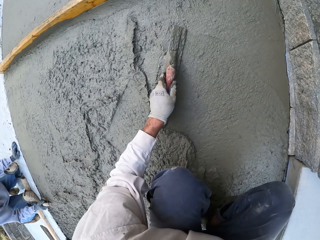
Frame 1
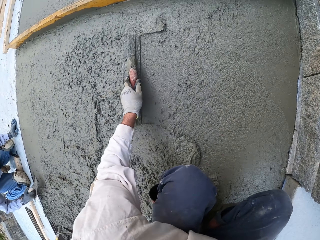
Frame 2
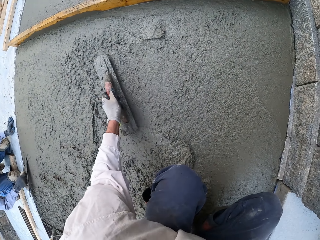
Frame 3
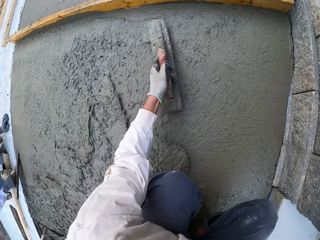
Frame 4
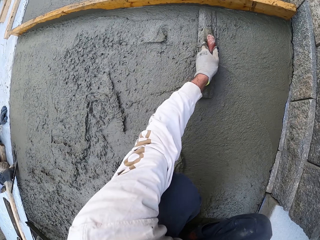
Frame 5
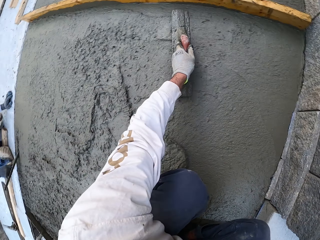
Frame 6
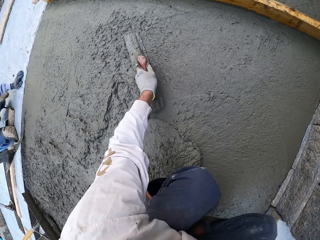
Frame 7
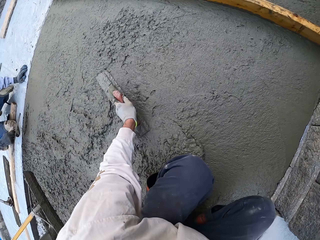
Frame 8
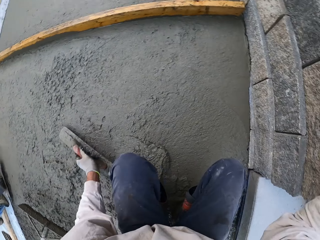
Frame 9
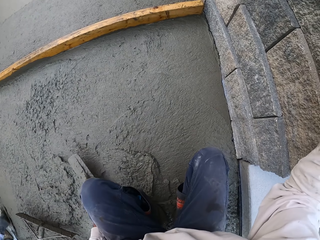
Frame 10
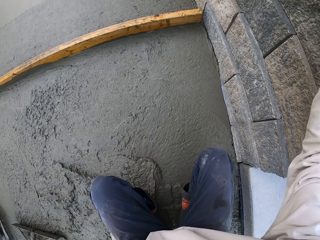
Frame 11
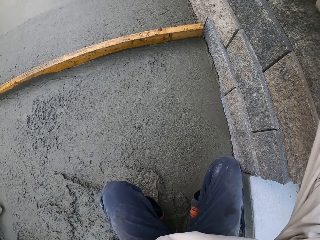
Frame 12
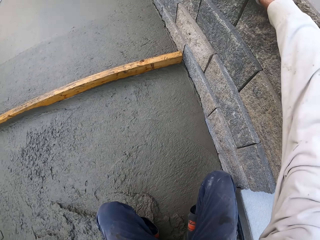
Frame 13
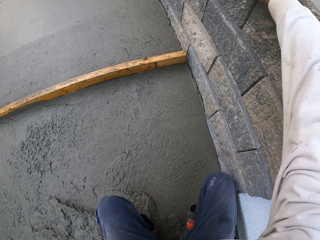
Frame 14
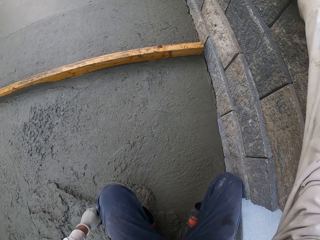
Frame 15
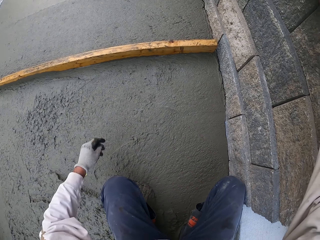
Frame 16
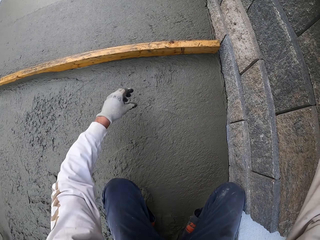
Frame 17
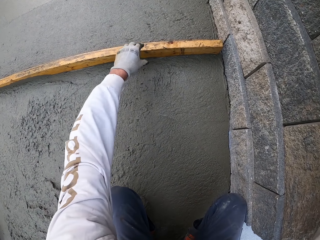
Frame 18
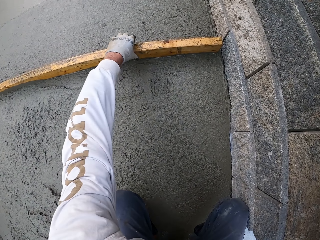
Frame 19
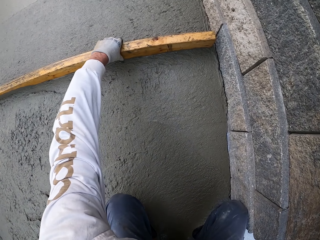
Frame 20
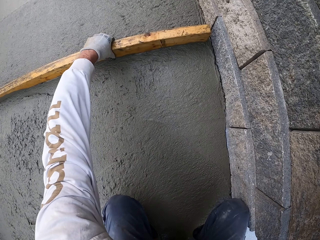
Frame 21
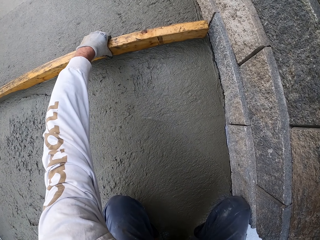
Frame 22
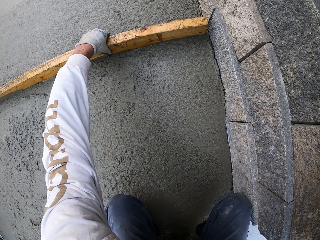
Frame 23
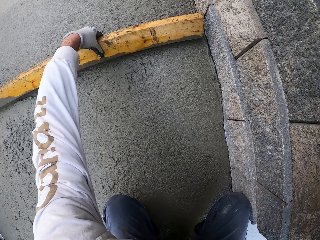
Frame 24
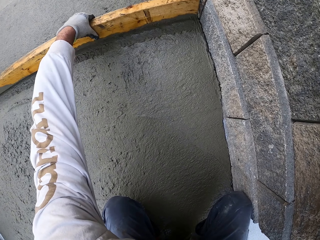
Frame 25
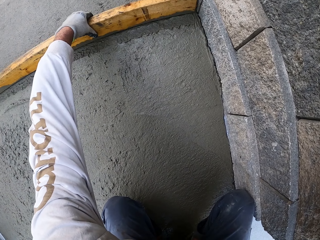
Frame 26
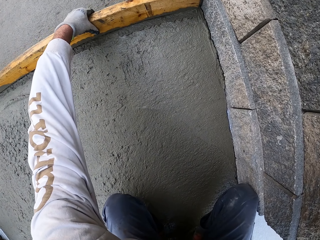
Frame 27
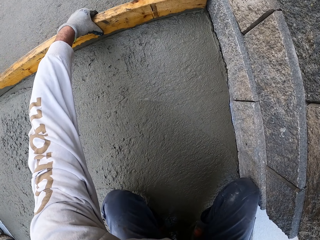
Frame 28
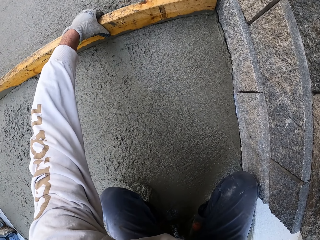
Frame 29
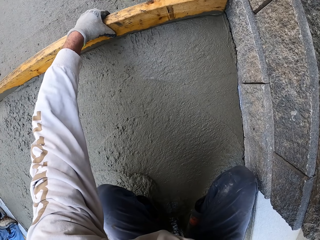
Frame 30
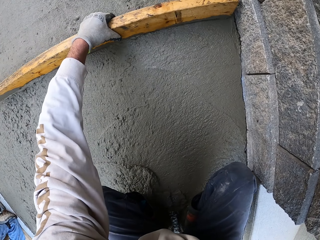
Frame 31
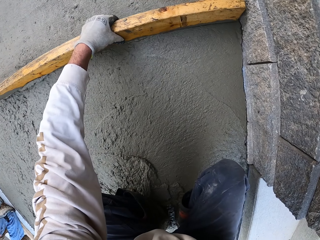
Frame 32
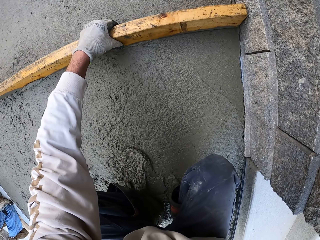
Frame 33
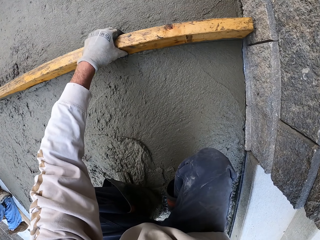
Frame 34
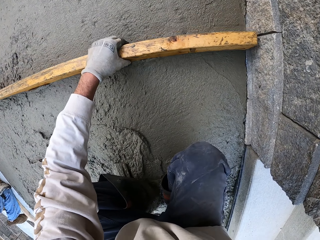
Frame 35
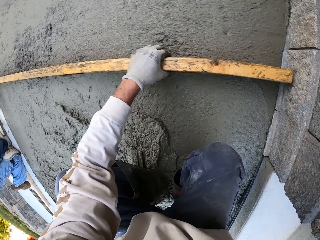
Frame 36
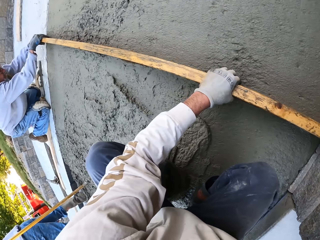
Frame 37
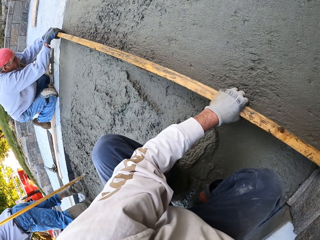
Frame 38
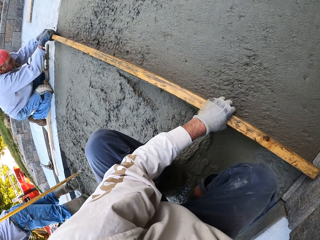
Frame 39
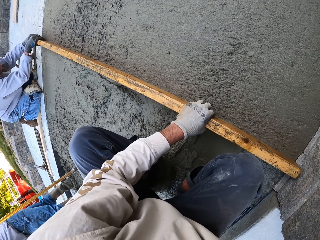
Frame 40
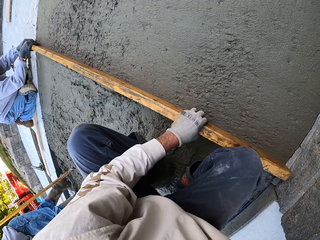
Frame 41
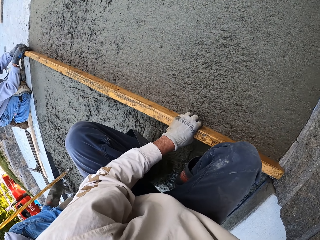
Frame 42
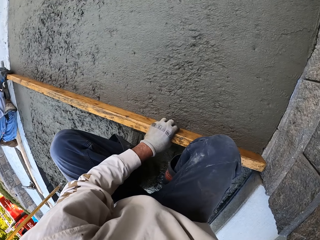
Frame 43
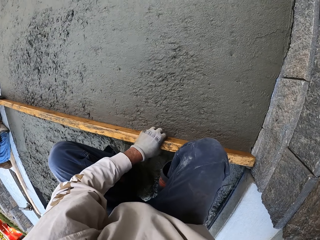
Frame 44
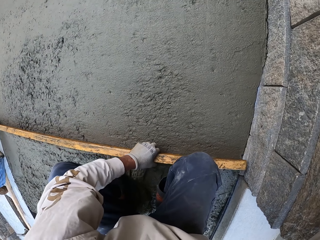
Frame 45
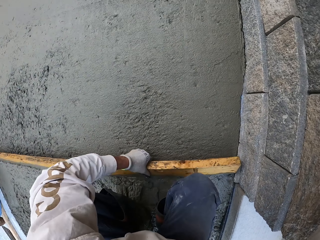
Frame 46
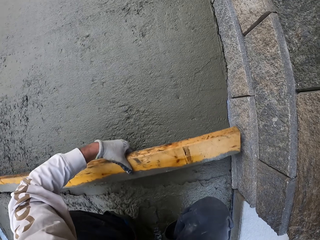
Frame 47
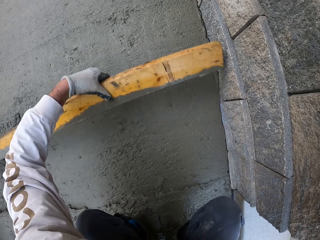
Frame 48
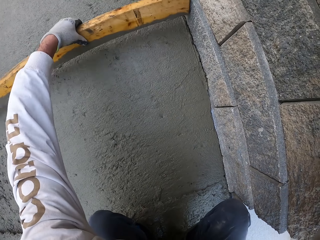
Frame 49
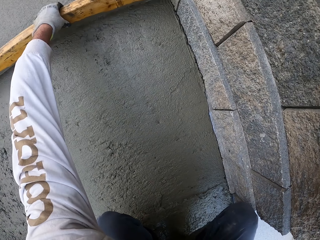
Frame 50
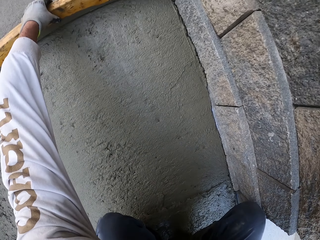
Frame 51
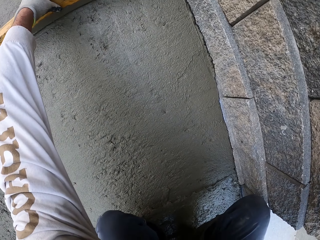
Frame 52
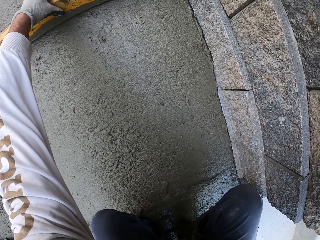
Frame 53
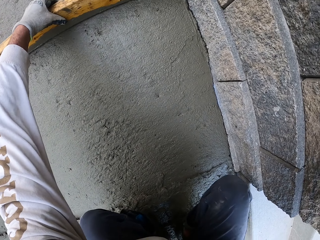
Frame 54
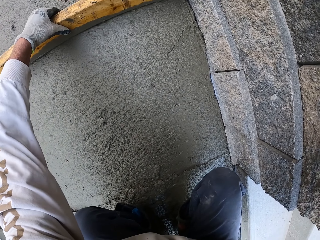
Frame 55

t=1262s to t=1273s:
The camera wearer flattens the floor. A man flattens the floor. The camera wearer puts the midget trowel on the floor. Another man flattens the floor. The camera wearer holds the wood. They level the concrete with a piece of wood. They flatten the floor. The other man flattens the floor. The camera wearer looks around.

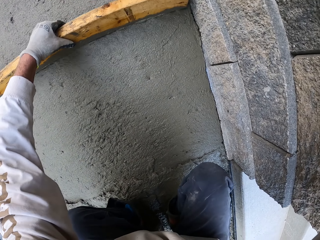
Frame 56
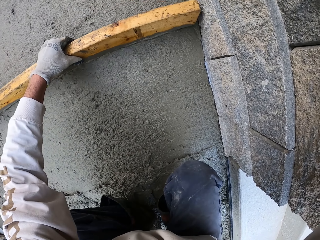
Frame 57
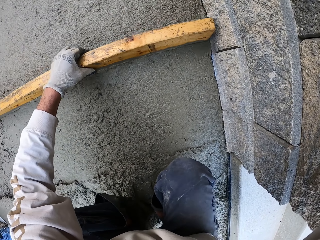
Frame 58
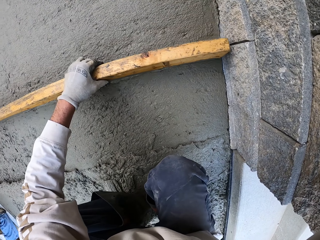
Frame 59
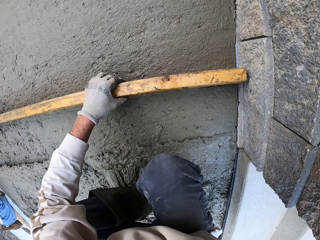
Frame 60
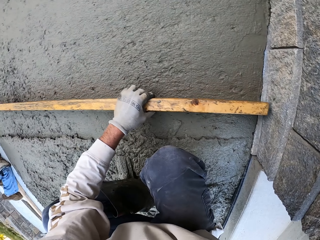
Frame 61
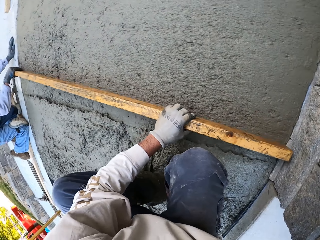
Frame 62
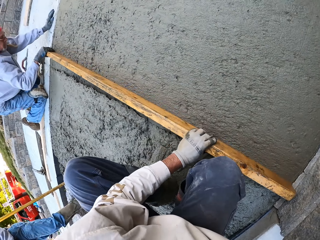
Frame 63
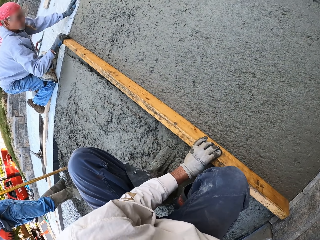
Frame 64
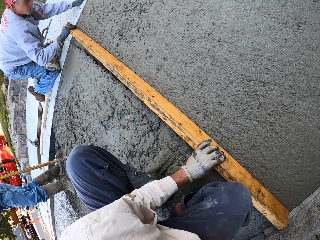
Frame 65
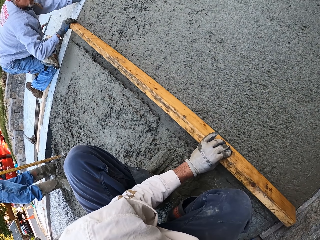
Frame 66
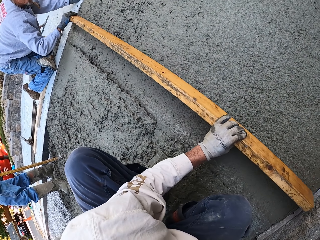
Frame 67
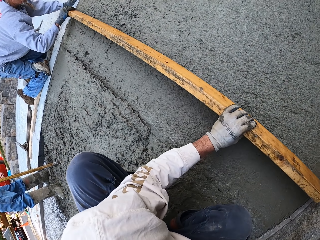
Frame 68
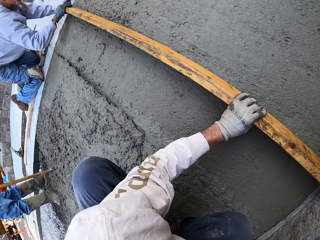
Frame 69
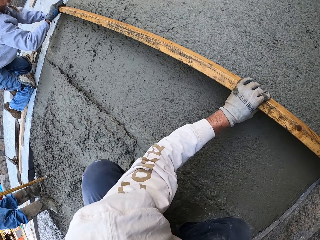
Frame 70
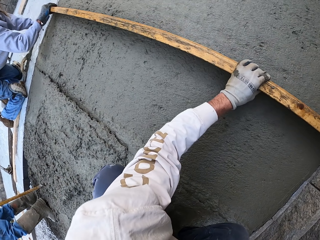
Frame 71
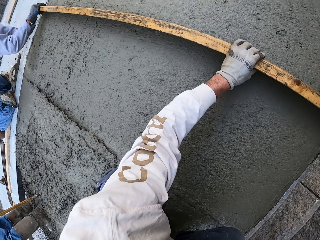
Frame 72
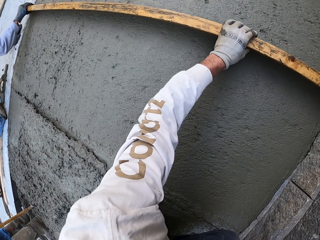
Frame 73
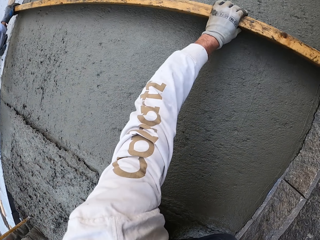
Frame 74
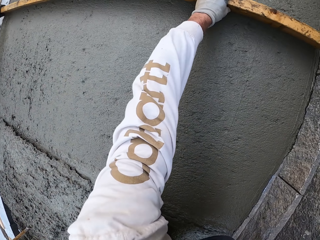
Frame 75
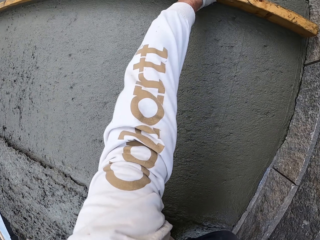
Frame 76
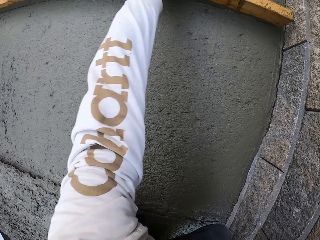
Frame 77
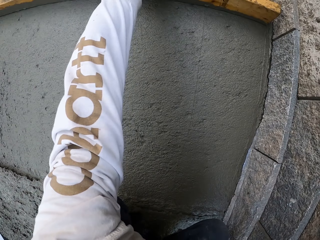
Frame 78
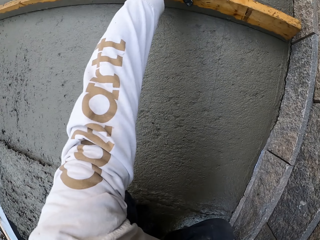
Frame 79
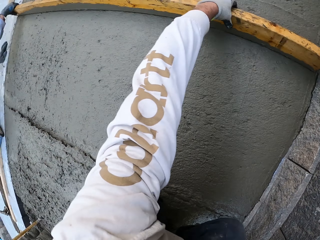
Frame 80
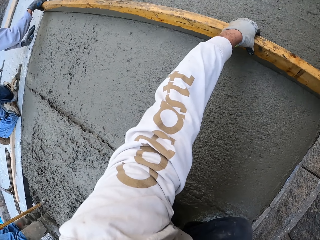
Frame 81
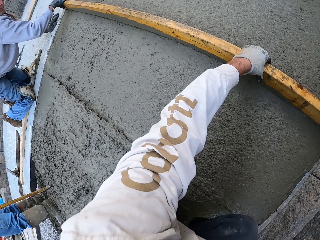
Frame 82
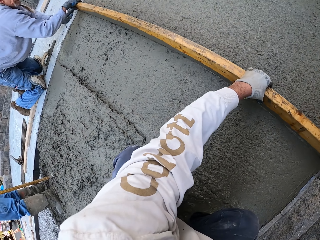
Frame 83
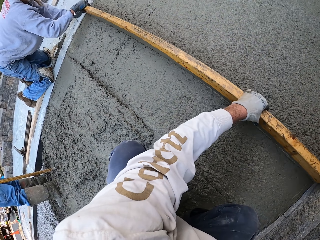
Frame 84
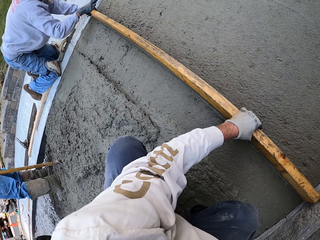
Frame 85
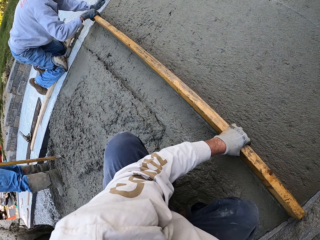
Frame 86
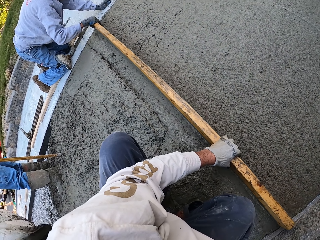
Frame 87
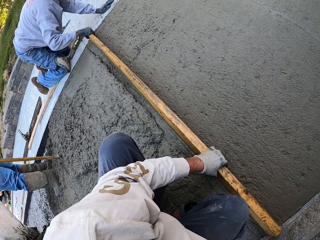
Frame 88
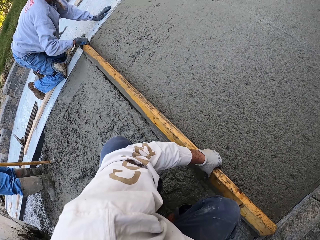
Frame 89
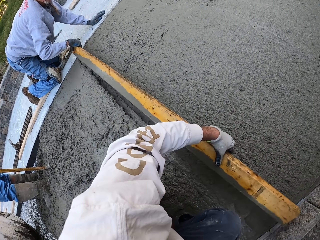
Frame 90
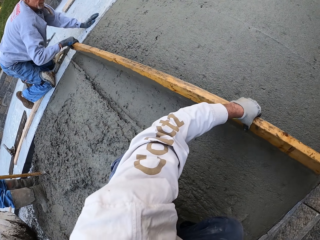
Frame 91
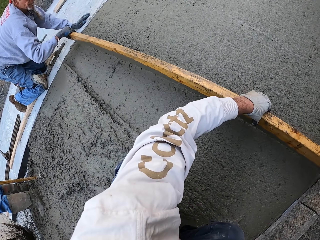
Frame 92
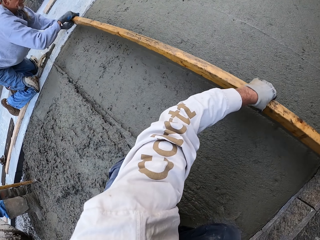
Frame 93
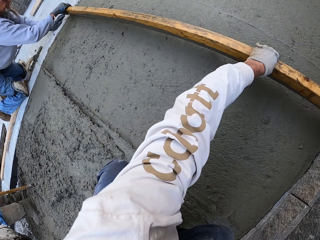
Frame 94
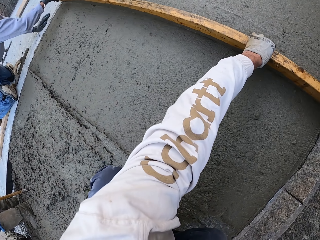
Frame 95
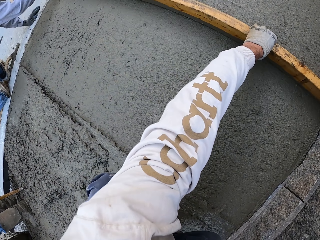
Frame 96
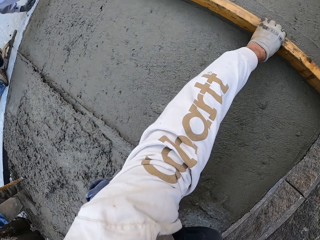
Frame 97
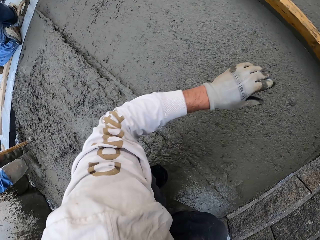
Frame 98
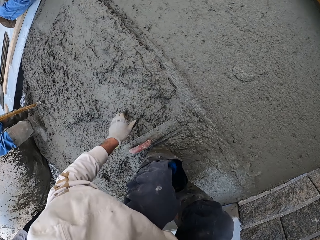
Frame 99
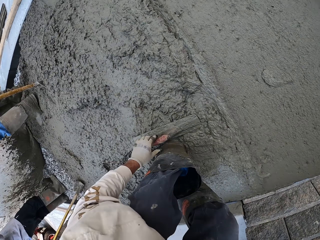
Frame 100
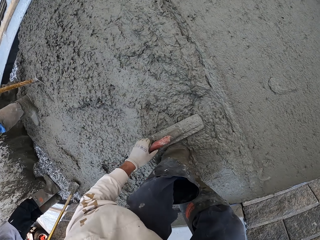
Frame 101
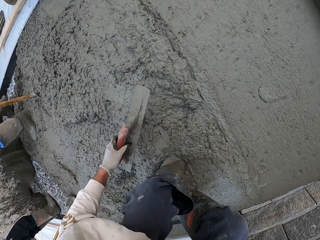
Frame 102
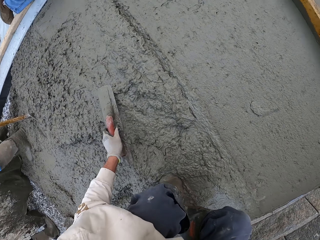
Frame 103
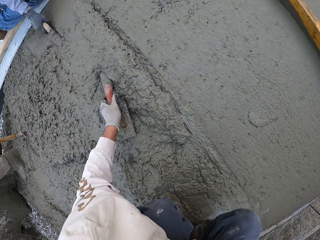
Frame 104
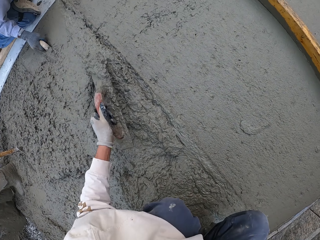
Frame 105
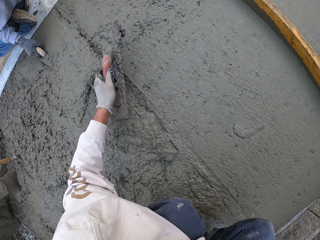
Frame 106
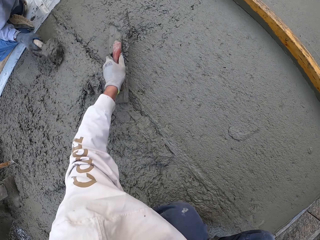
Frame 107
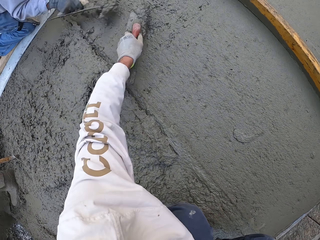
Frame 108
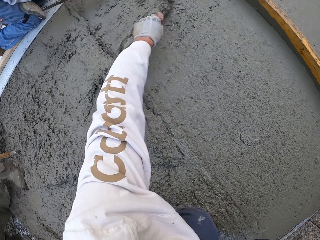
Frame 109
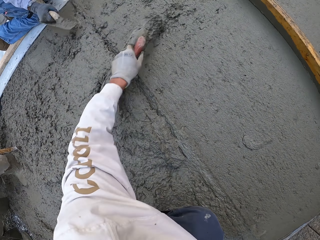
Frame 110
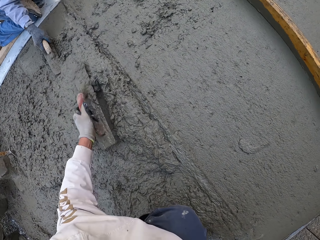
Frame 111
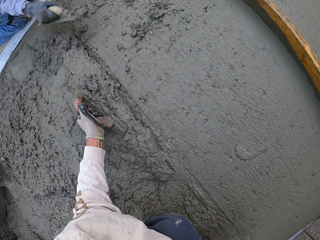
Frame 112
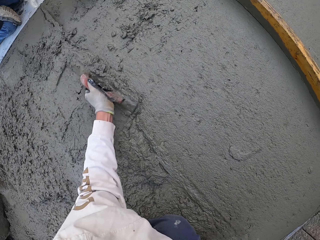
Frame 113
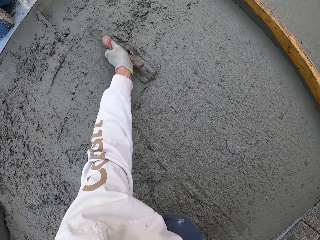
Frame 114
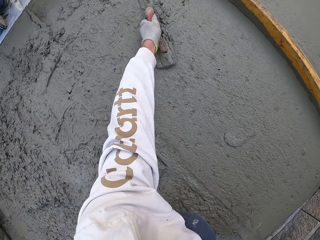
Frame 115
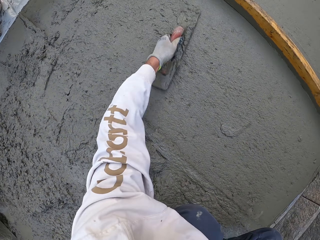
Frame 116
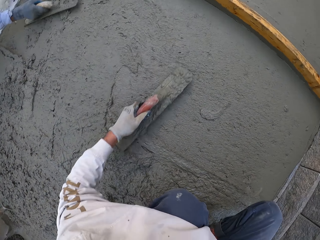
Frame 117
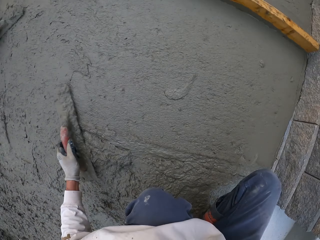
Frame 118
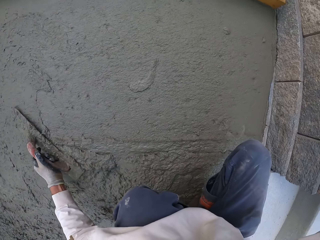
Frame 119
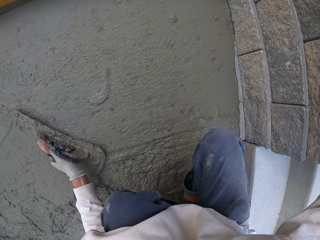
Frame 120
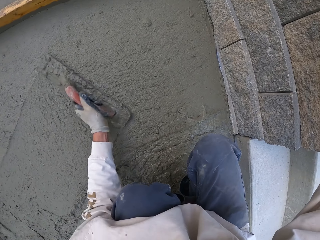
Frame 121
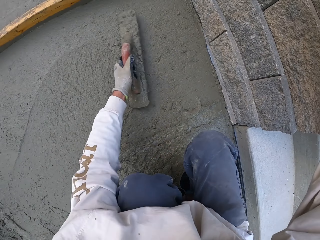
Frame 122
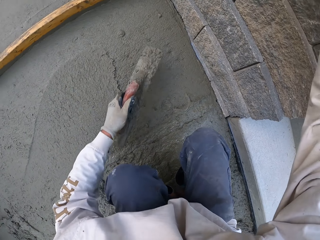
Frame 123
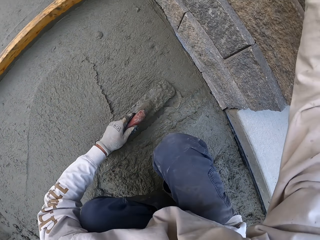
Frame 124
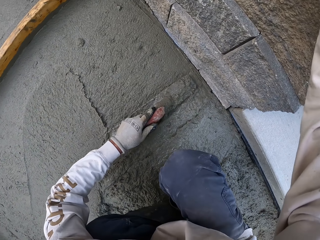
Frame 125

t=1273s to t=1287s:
A man levels the concrete with a piece of wood. The camera wearer puts the wood down. They pick up a masonry trowel. They scoop the concrete. The man scoops the concrete. The camera wearer puts the concrete down. The man puts the concrete down and flattens the floor. The camera wearer levels the concrete with the masonry trowel.
